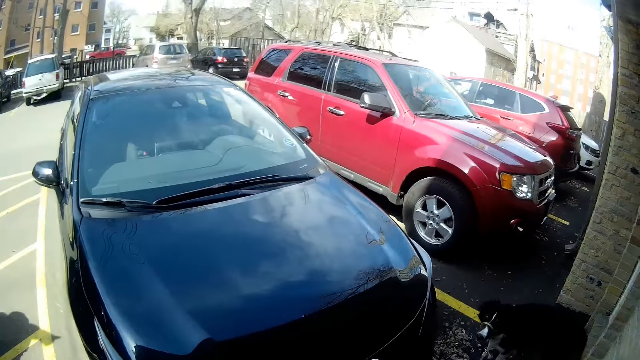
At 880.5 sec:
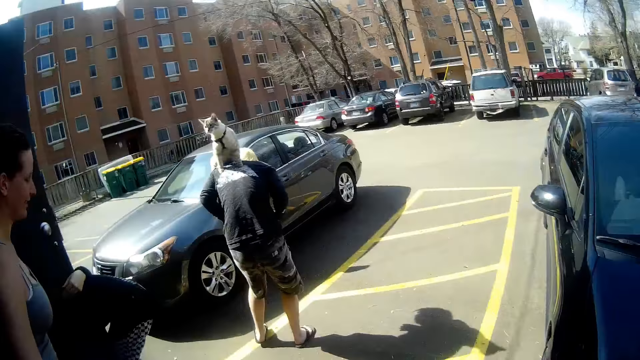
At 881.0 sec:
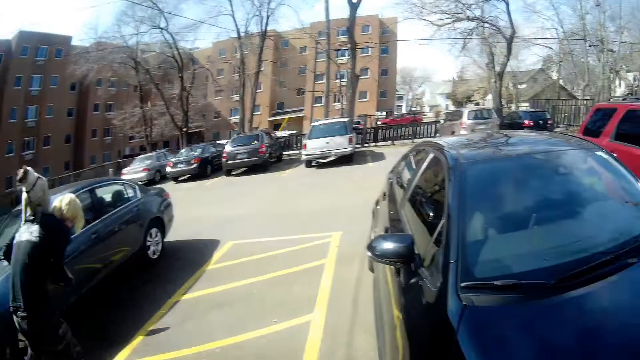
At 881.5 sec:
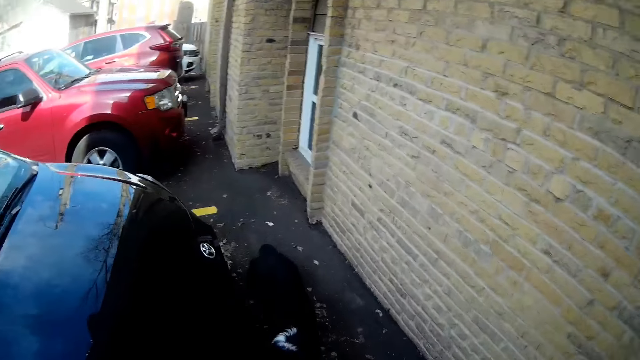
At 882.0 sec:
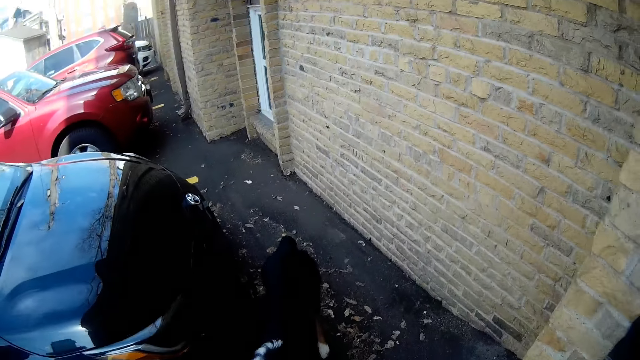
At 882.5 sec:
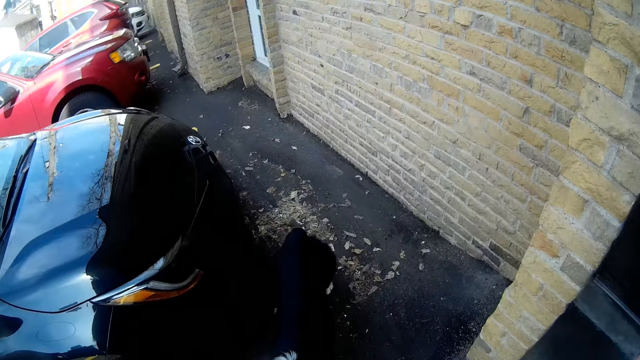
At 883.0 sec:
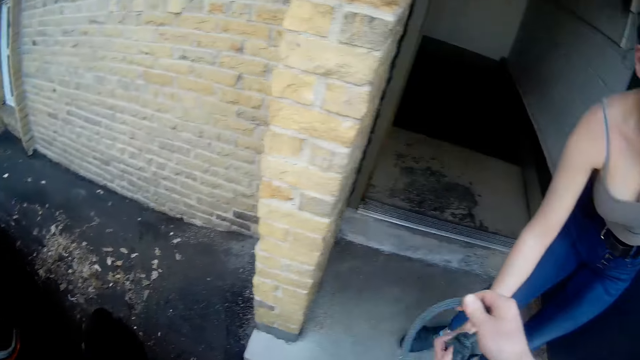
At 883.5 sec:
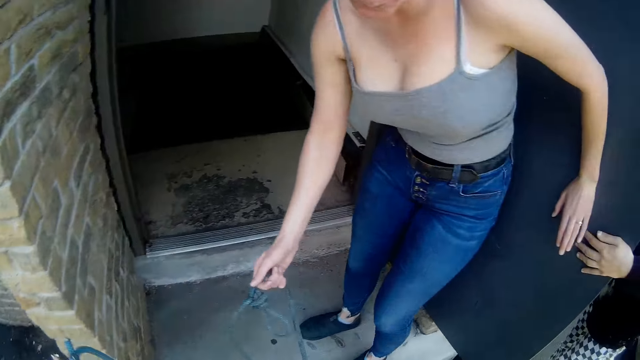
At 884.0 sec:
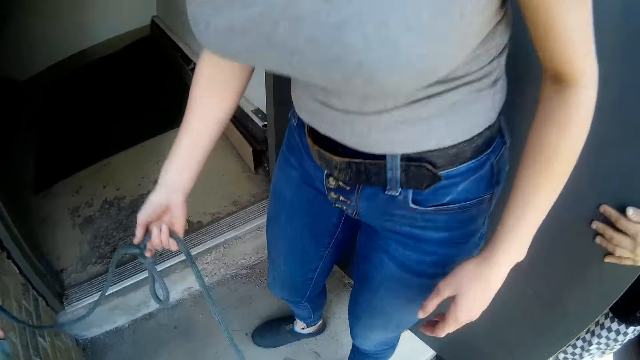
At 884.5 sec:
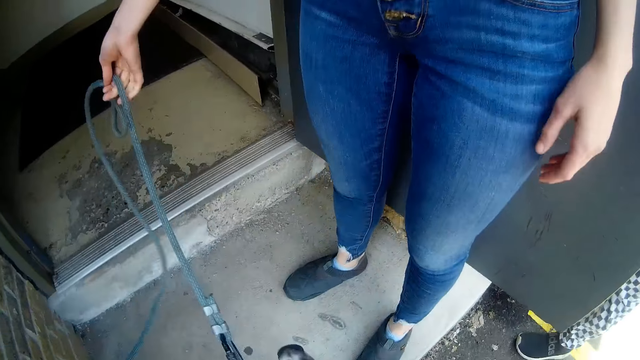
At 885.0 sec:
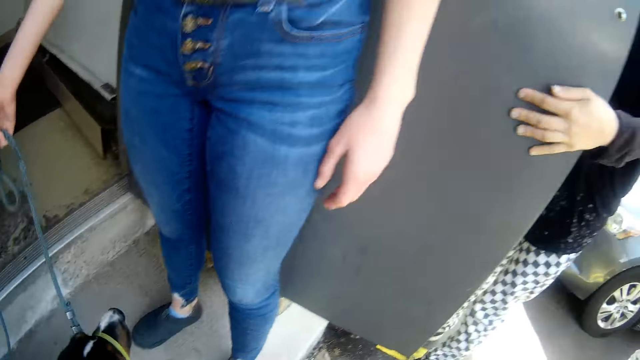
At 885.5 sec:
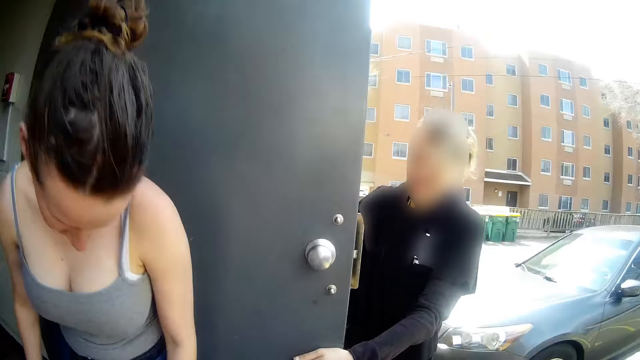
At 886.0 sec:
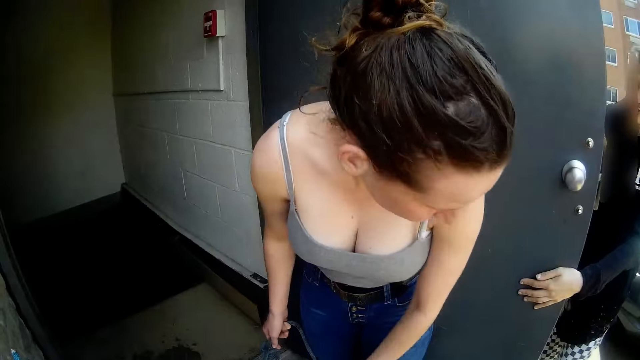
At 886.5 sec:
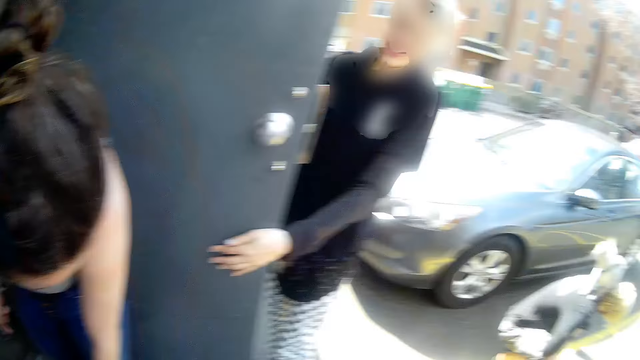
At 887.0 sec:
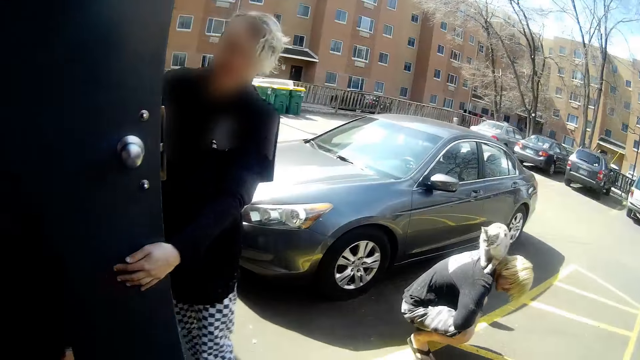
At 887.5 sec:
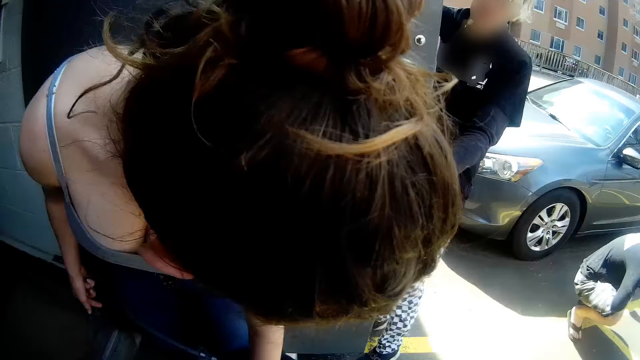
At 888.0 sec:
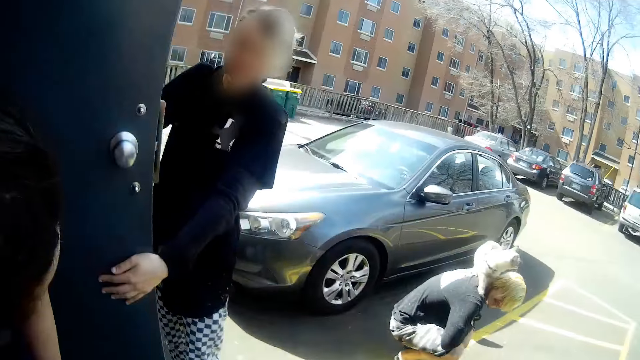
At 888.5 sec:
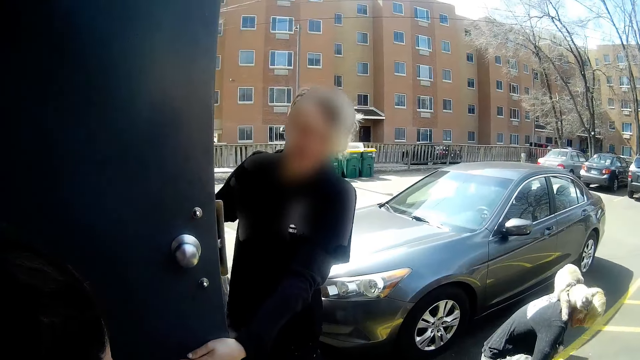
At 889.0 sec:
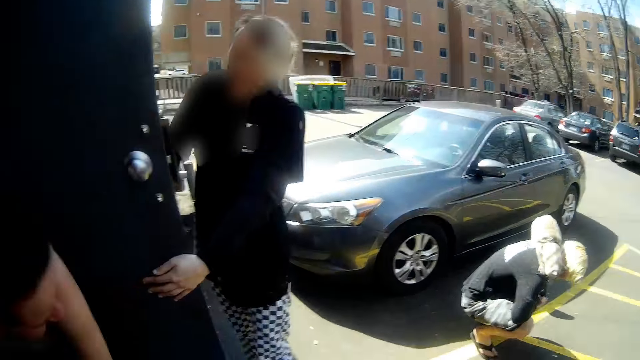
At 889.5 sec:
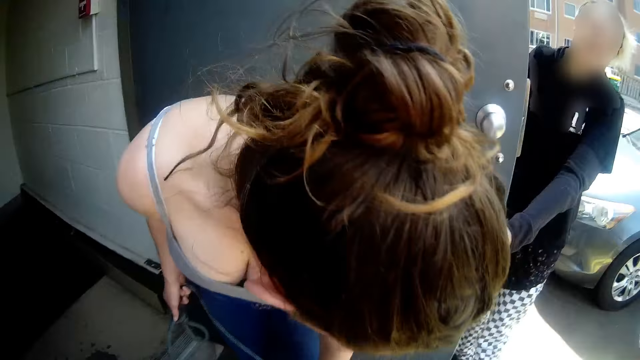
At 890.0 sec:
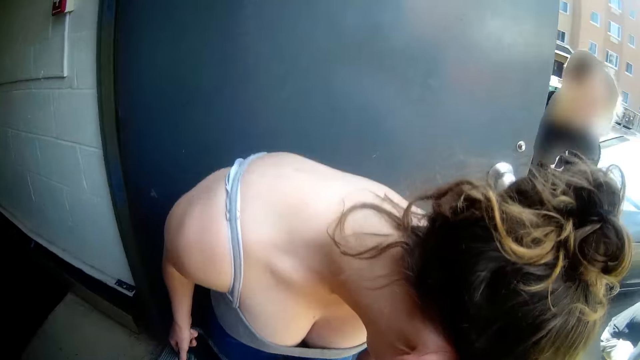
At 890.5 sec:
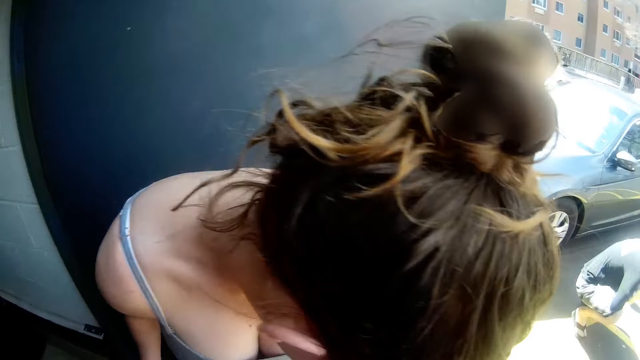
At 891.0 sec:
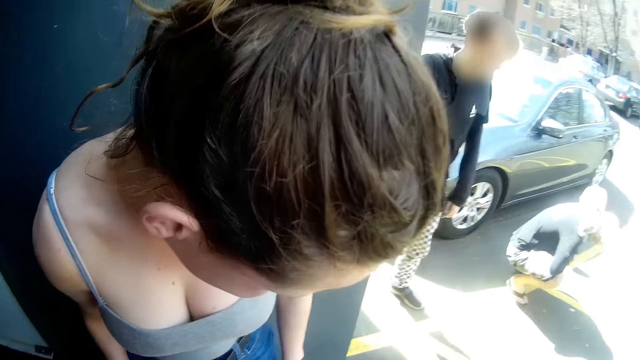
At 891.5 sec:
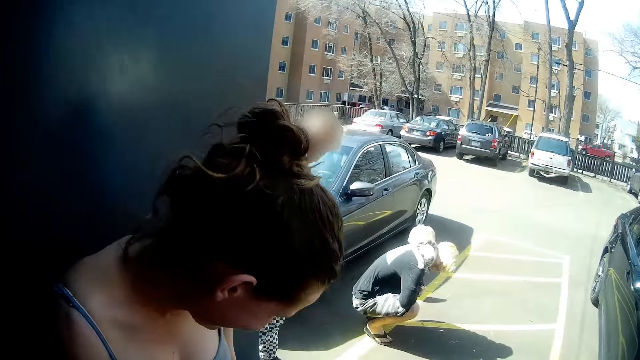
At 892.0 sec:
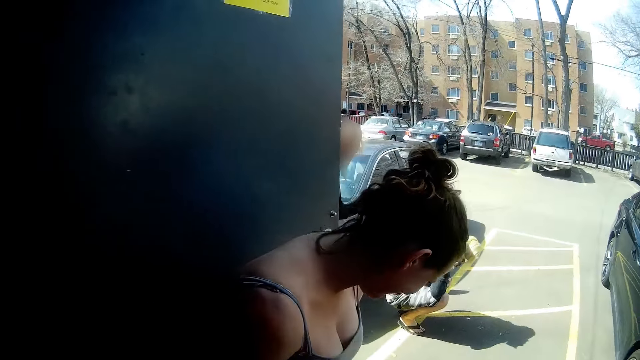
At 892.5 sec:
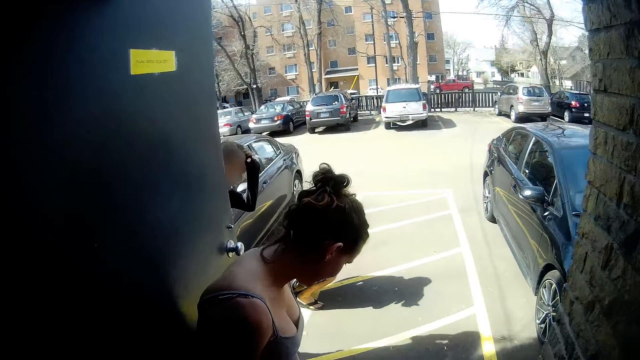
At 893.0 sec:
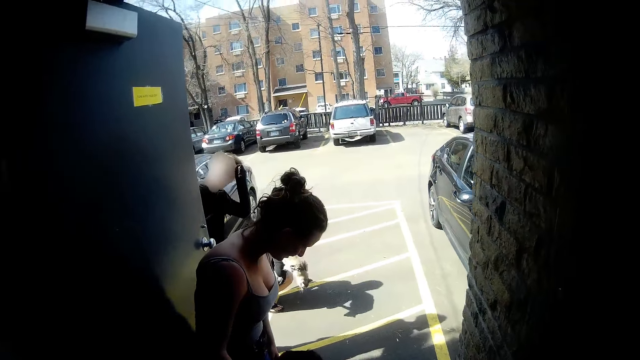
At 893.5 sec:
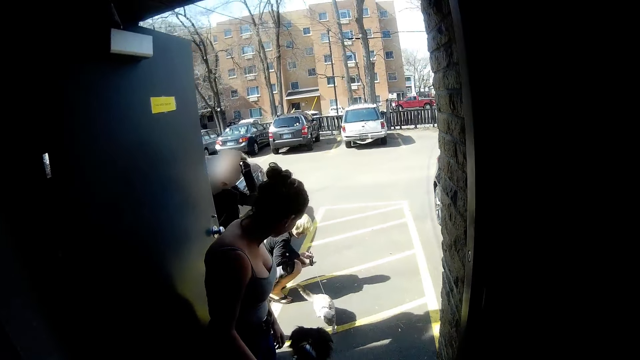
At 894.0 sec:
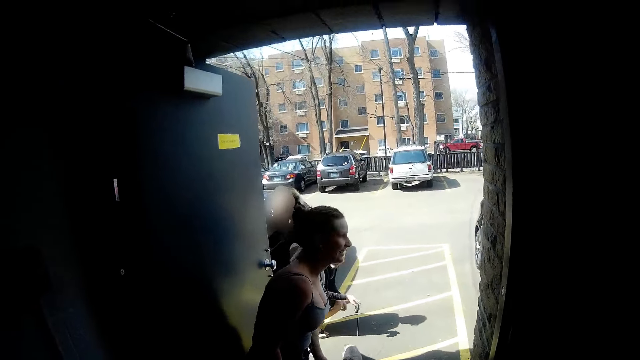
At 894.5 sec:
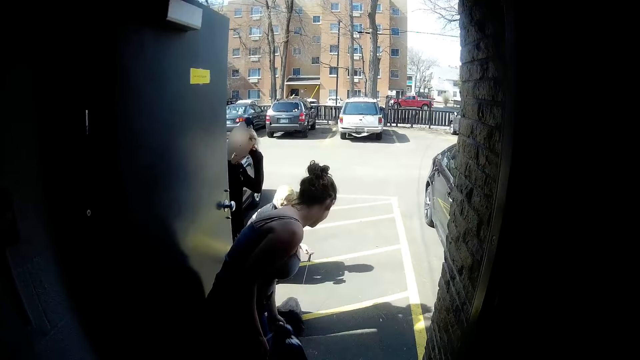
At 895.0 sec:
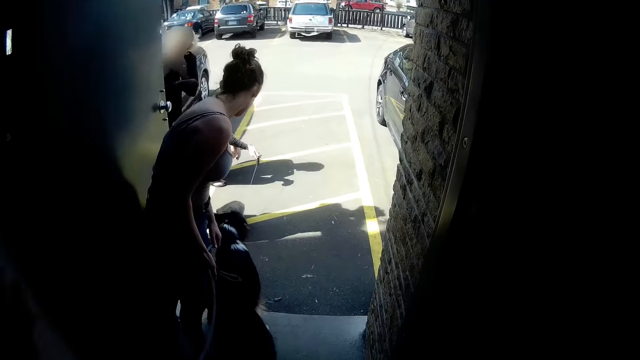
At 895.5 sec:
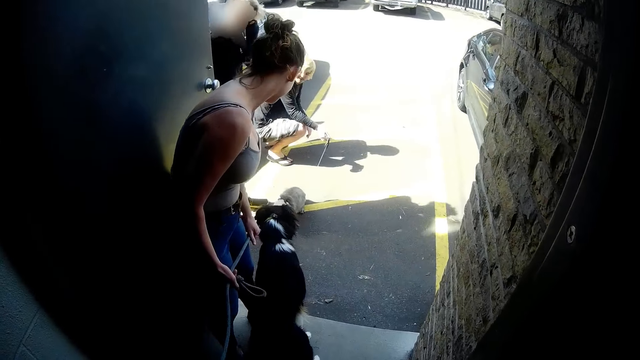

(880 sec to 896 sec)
A lady interacts with another lady. The camera wearer gives a dog leash to a woman. The first lady adjusts the dog leash with a hand. The camera wearer looks around. A third lady holds a door with a hand. The first lady interacts with the third lady. The first lady looks around a parking lot. A man adjusts the dog leash on a dog.
